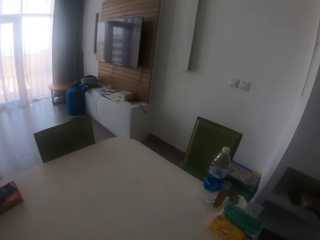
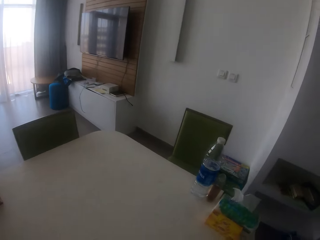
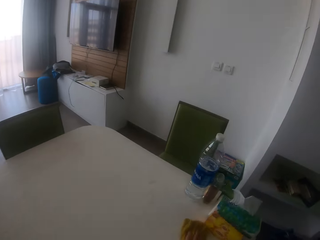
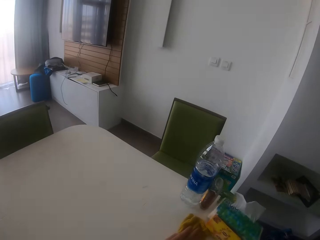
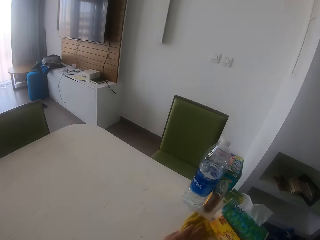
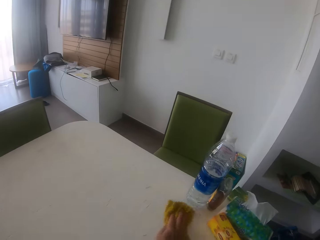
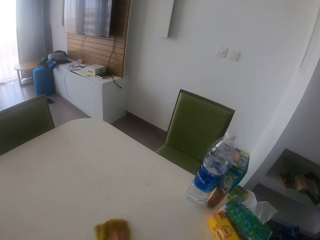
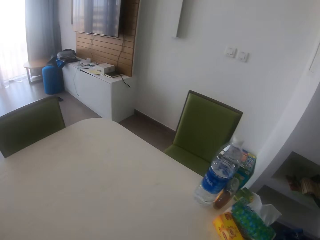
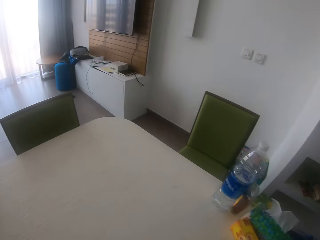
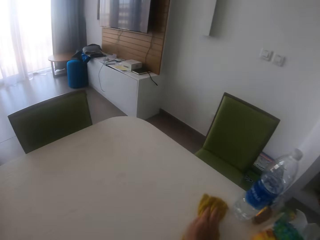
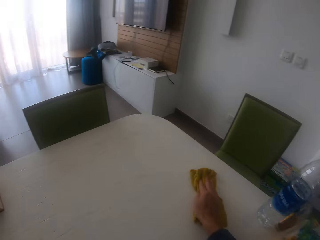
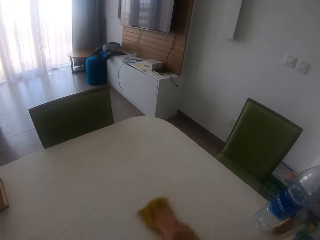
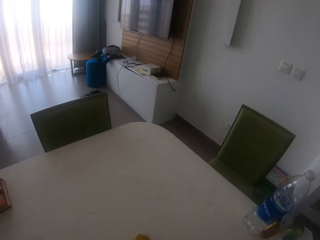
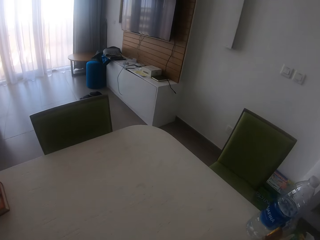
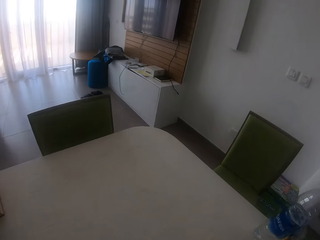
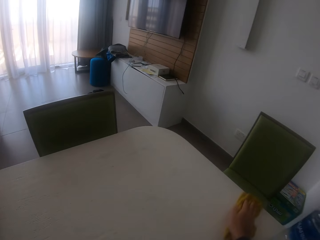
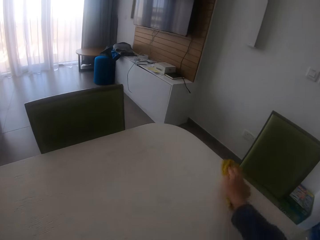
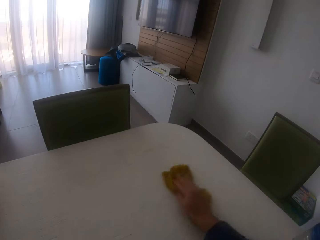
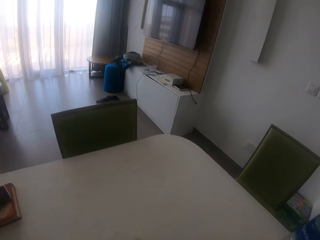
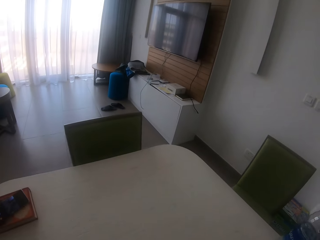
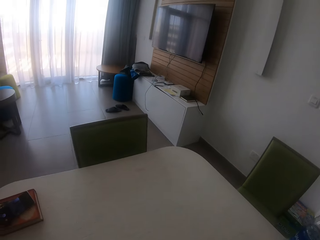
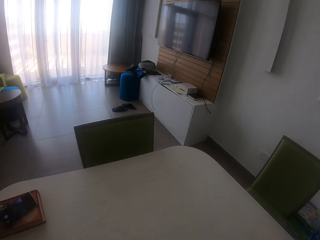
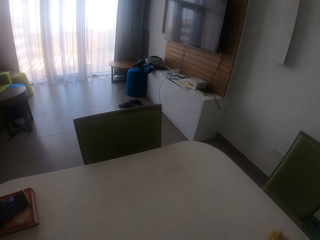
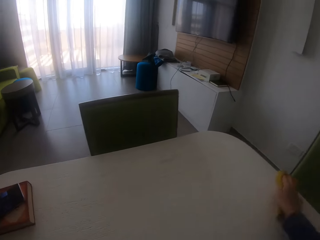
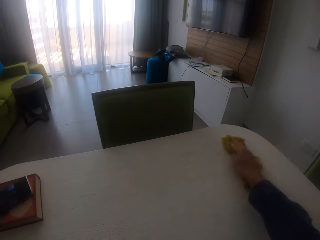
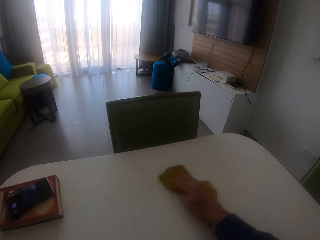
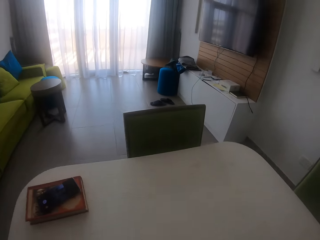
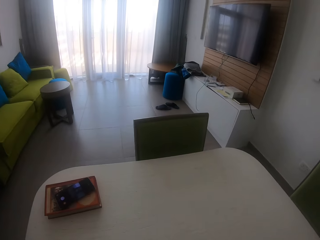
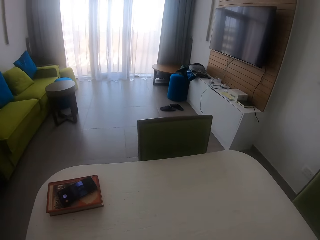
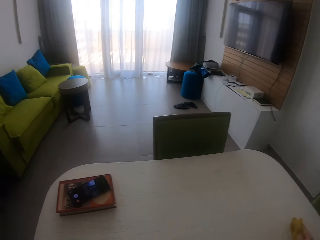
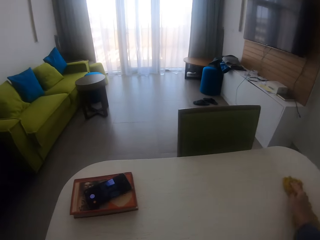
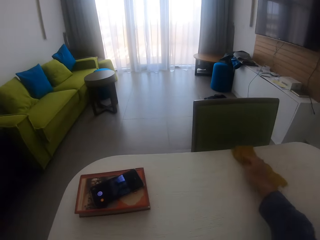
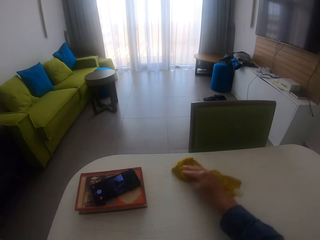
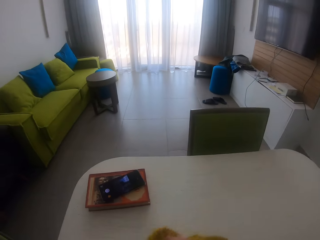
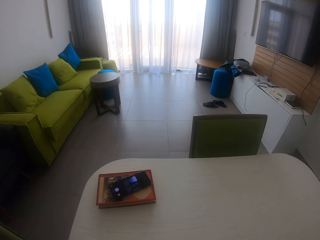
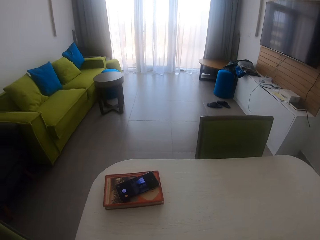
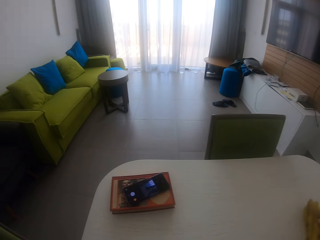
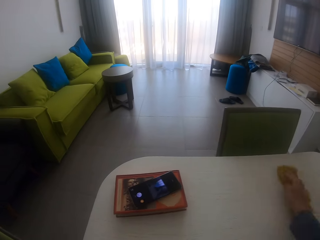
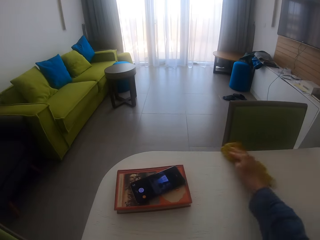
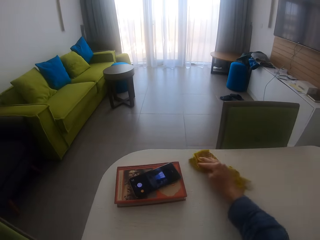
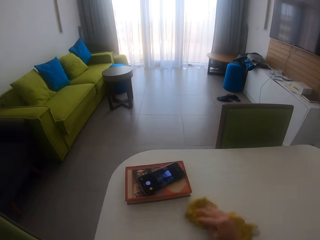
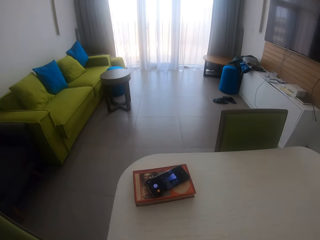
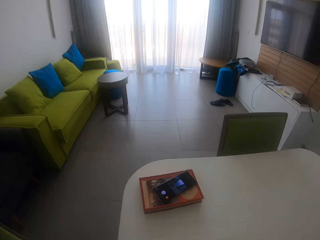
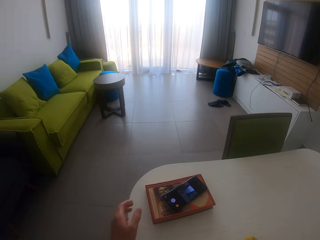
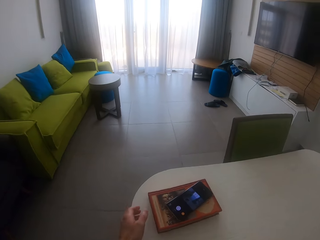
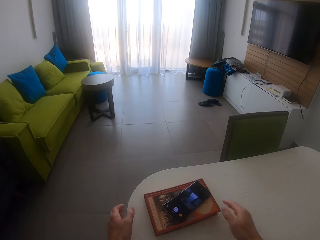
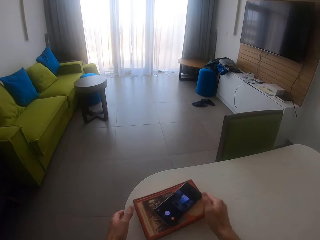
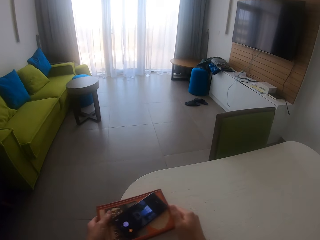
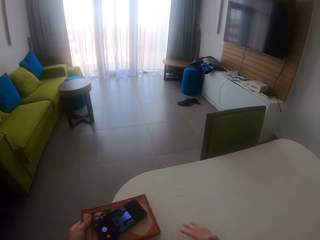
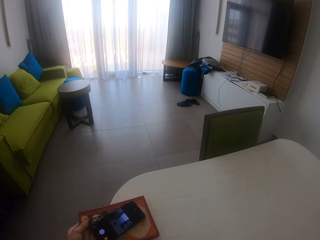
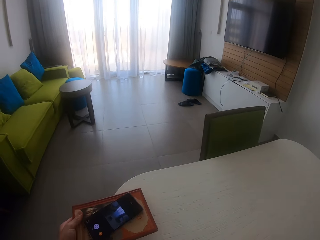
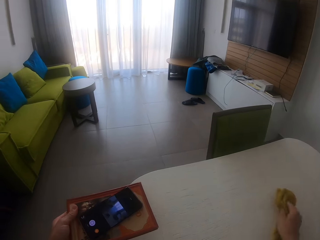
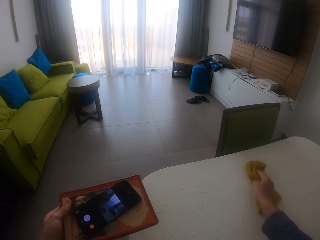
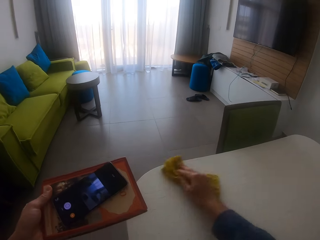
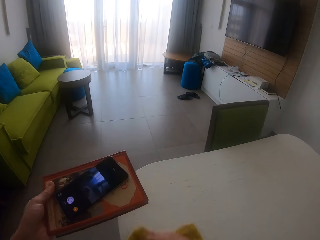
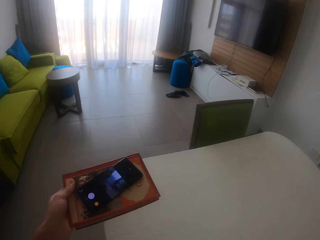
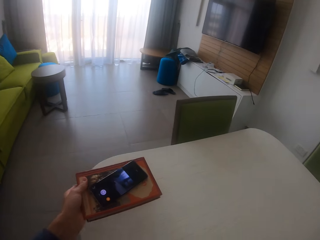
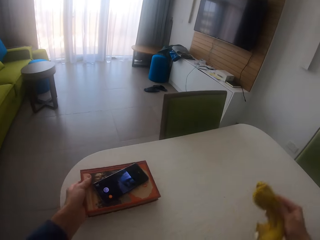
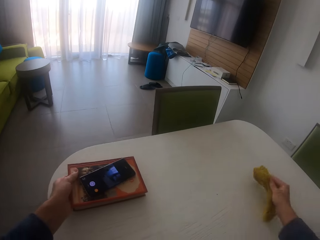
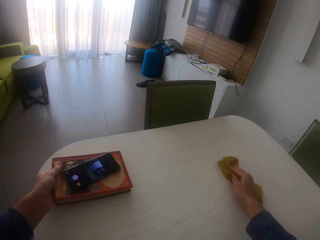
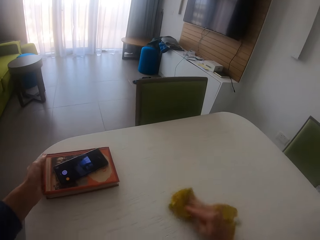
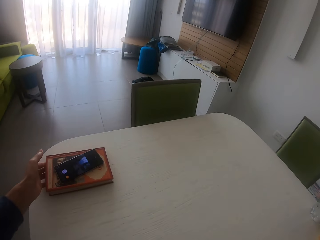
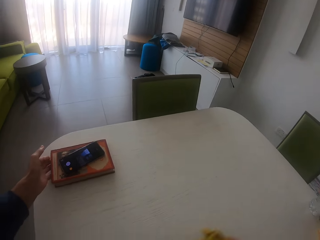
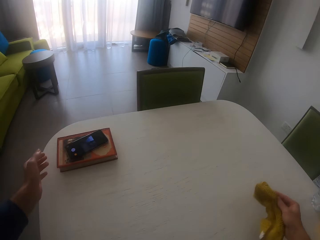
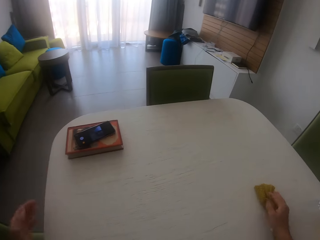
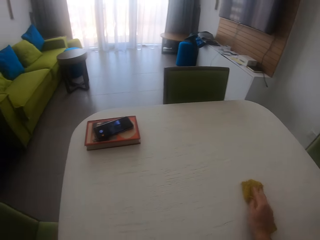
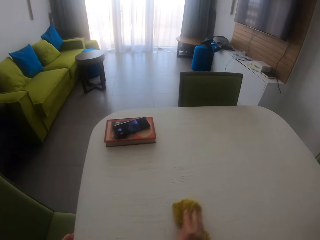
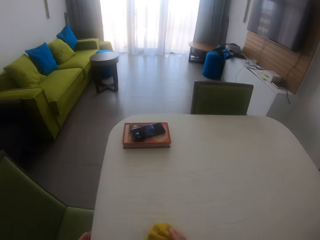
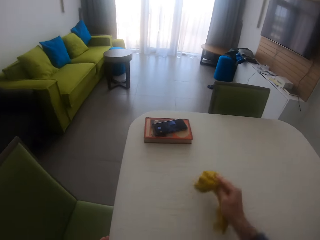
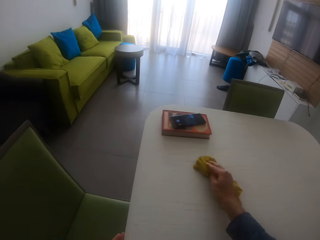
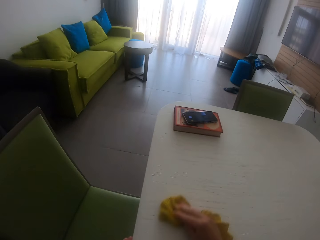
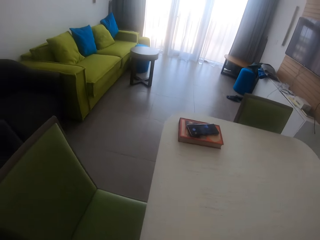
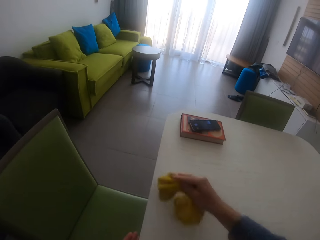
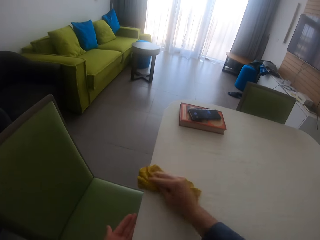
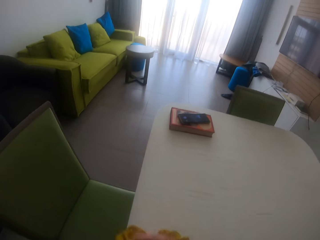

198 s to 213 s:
The camera wearer wipes the table. They move a book. They lift the book. They carry the book. They place the book on the table. They wipe the table.

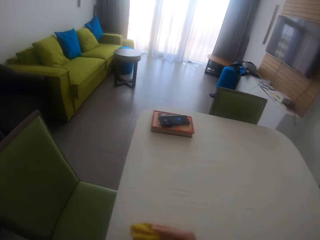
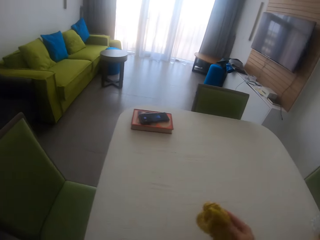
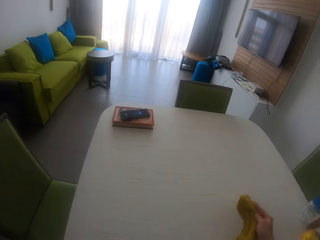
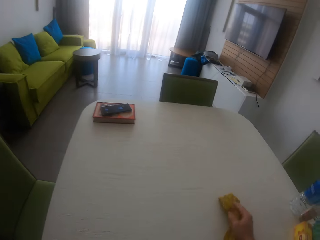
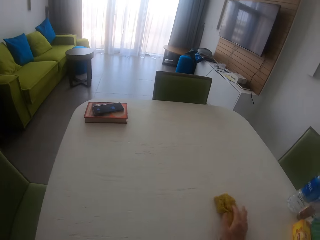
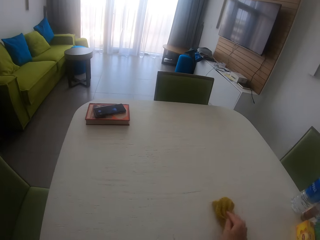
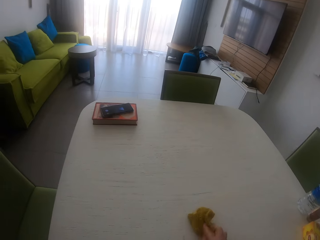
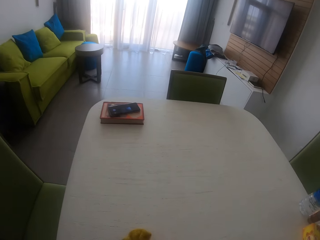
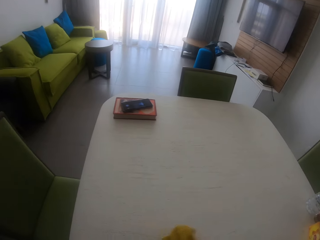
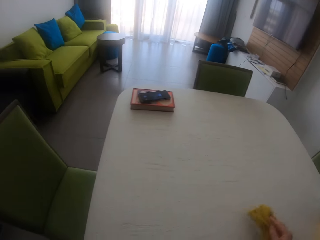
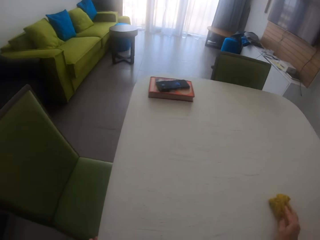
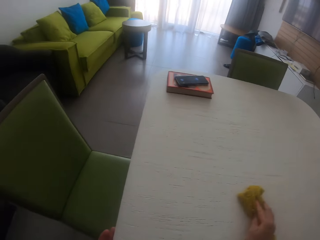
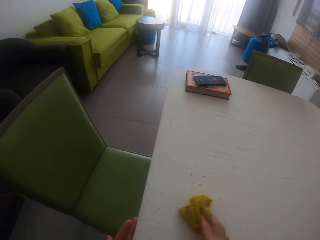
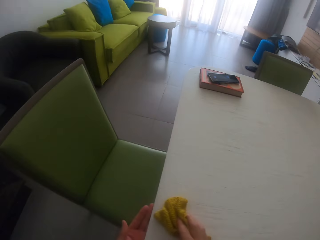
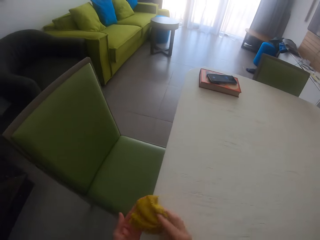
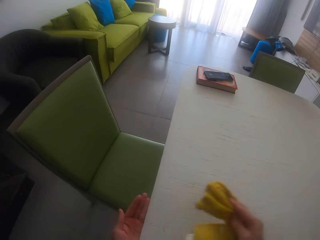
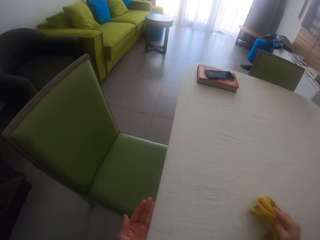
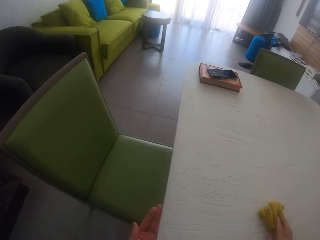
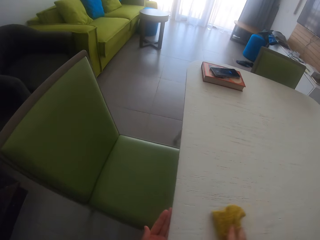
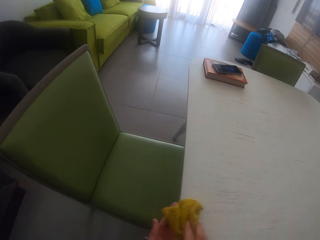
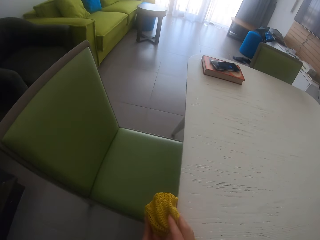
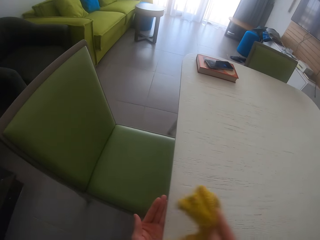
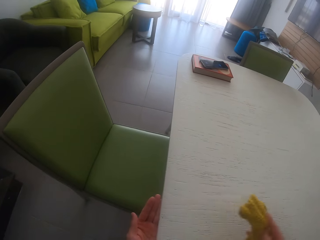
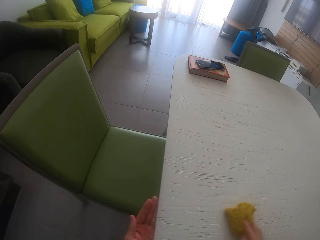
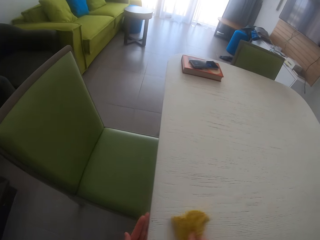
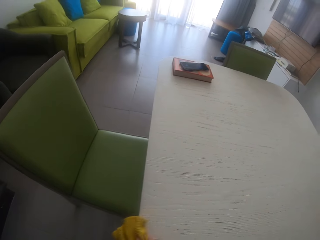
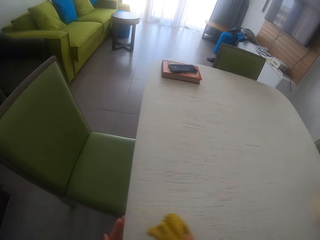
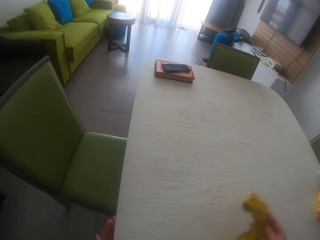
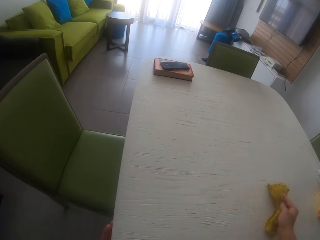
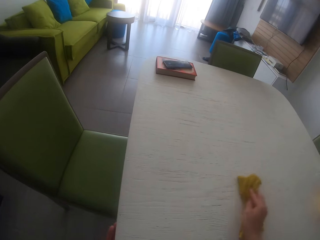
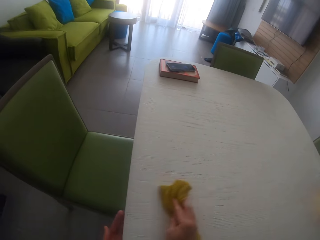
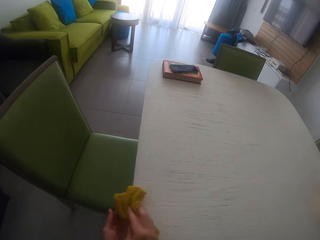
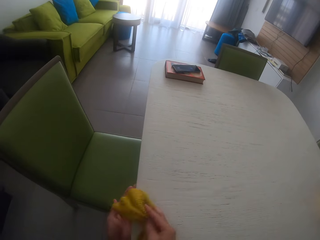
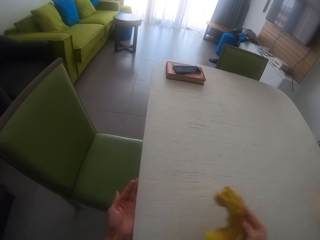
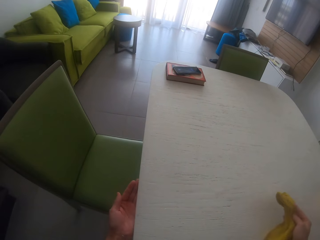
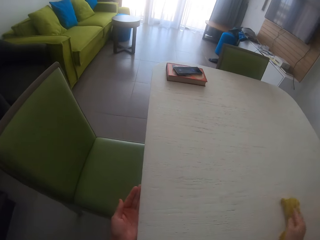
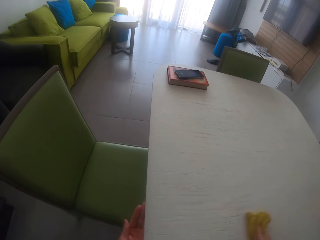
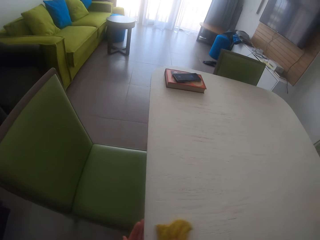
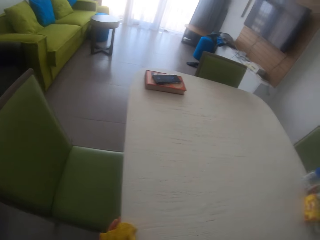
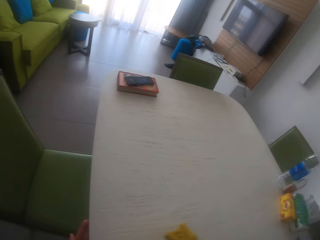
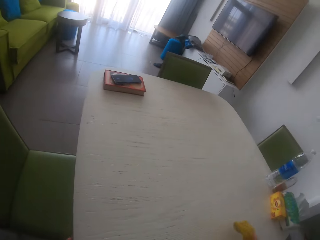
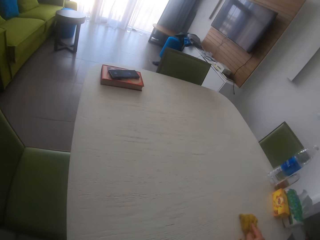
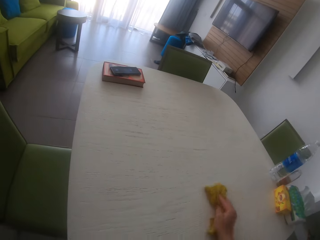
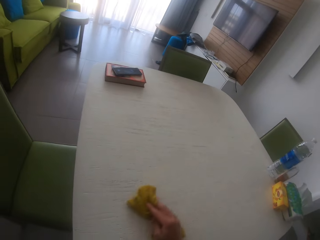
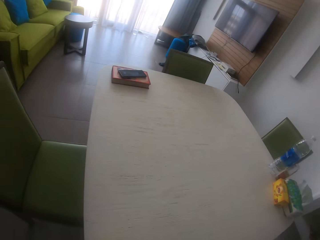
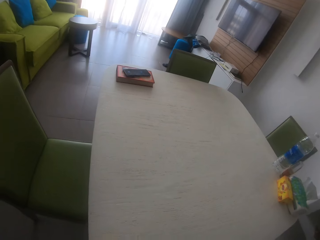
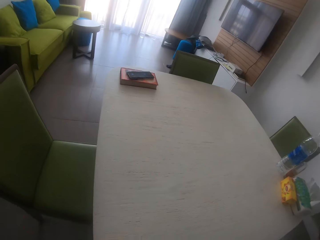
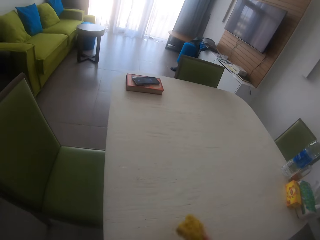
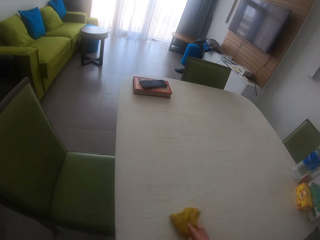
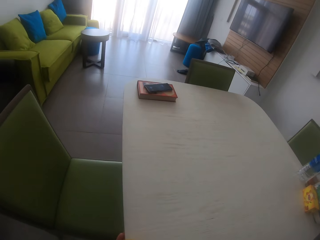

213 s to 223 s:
The camera wearer puts the dirt on the hand.
